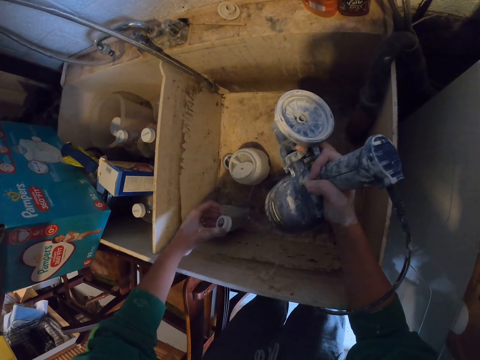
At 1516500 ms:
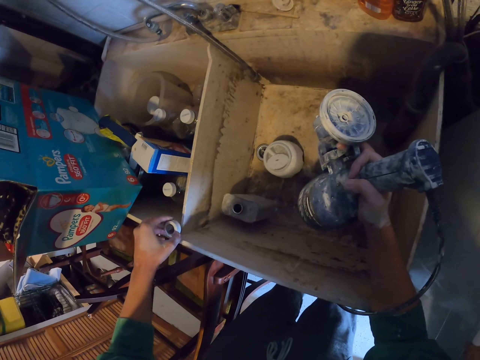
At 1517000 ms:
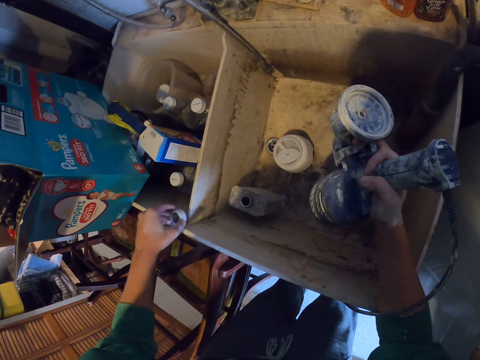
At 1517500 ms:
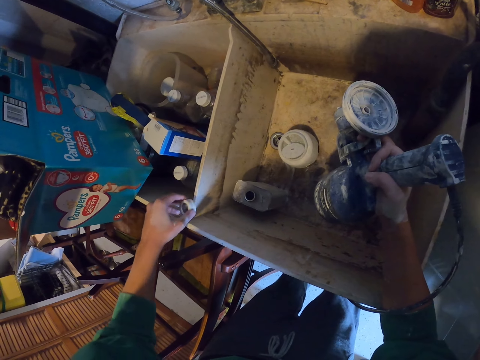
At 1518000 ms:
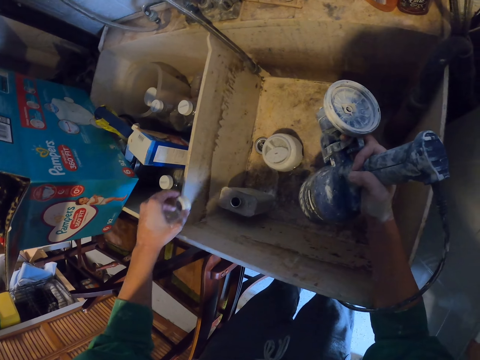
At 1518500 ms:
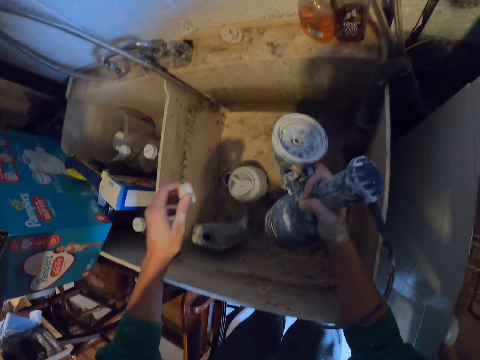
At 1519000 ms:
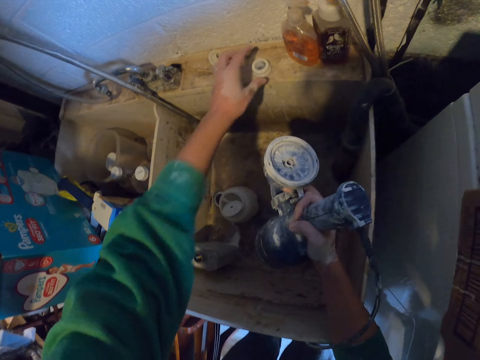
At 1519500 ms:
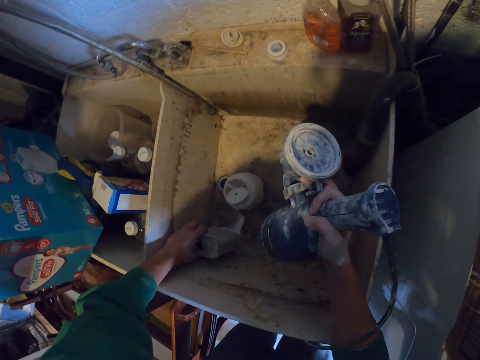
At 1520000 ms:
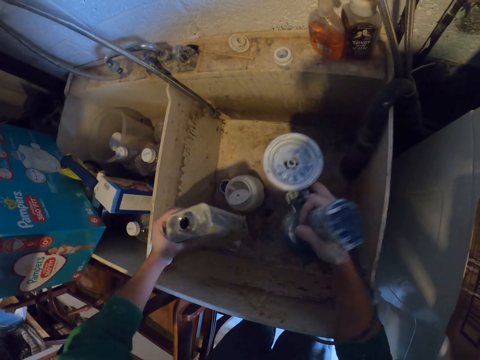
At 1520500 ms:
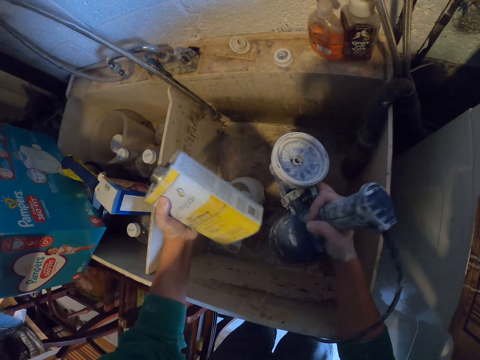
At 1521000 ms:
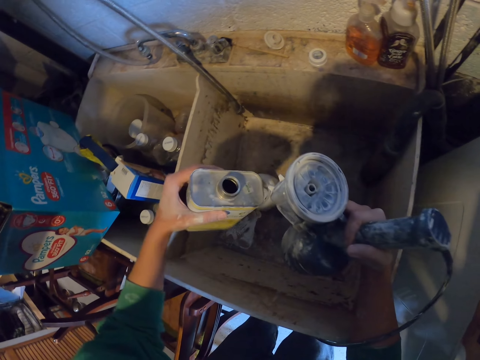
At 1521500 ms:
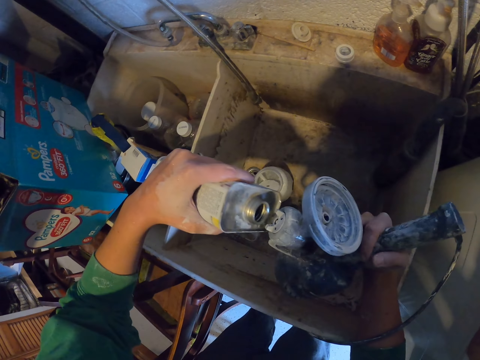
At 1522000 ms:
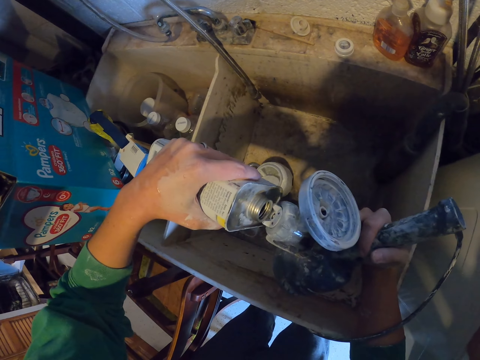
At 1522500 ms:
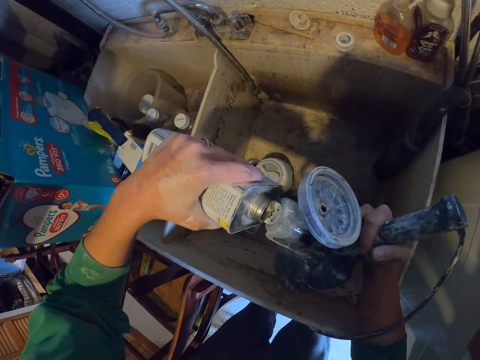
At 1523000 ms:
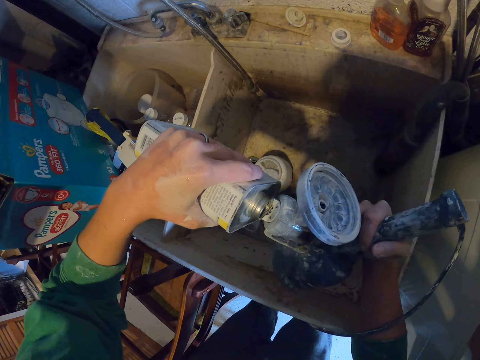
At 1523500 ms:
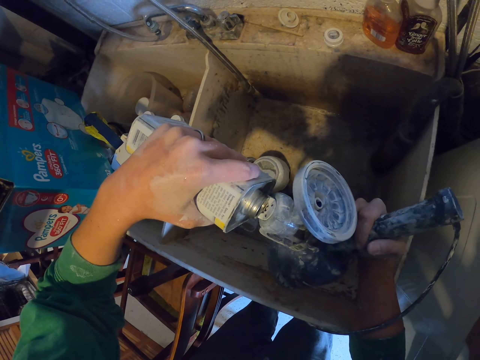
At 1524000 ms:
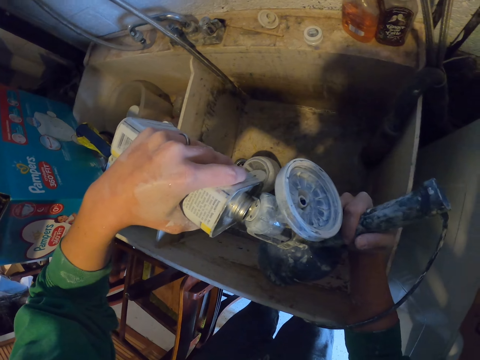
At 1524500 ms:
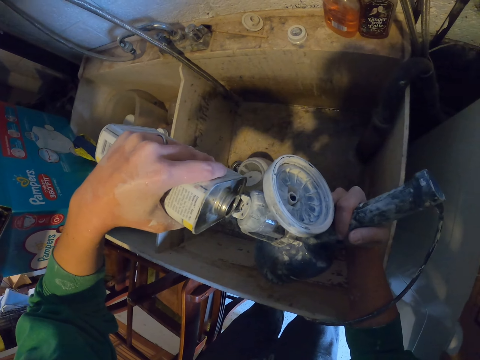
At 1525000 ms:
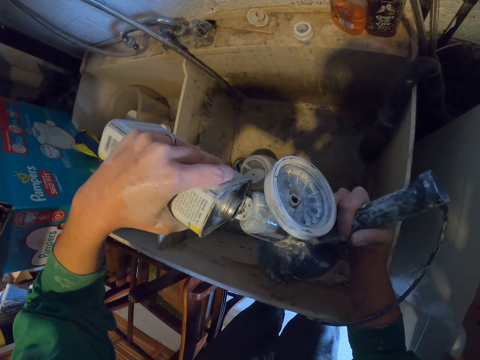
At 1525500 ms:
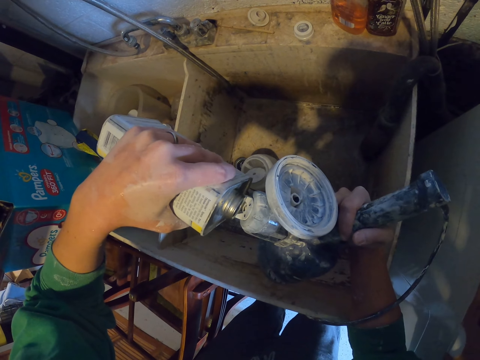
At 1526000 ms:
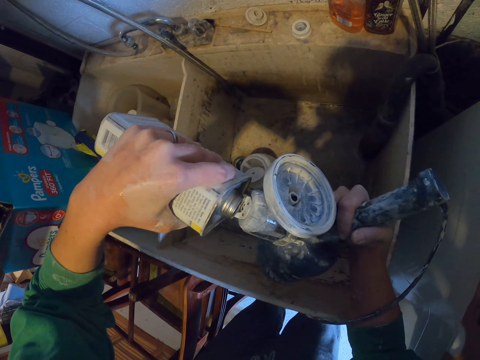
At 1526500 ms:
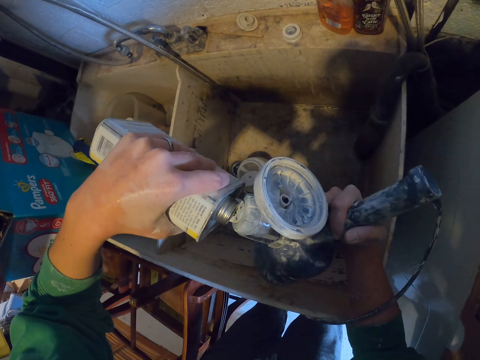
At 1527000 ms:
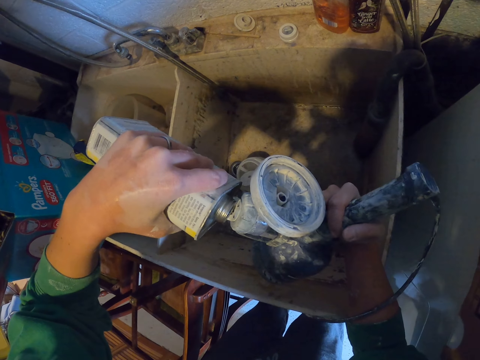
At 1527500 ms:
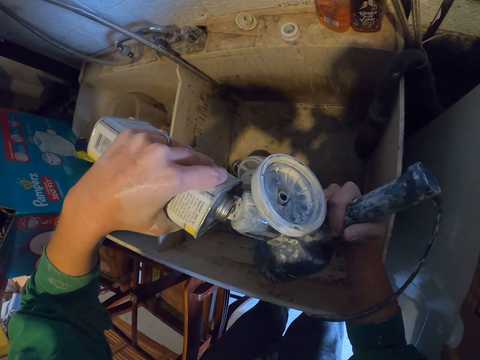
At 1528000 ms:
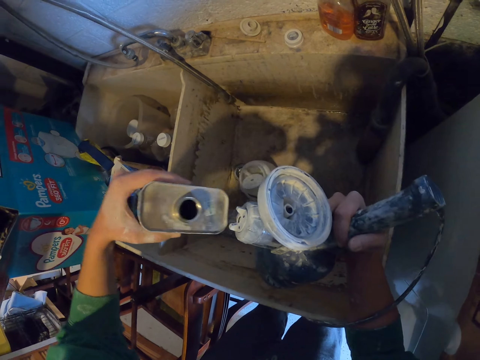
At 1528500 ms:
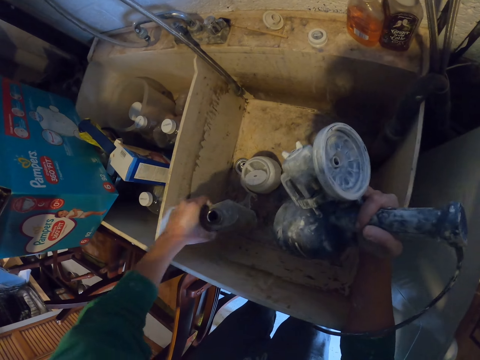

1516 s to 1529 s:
The camera wearer opens a jerrycan tin lid. They move the can top on the hand. They put the lid on a sink. They pick the jerrycan tin. They pour liquid in the plastic. They pour the liquid in a paint spray gun.

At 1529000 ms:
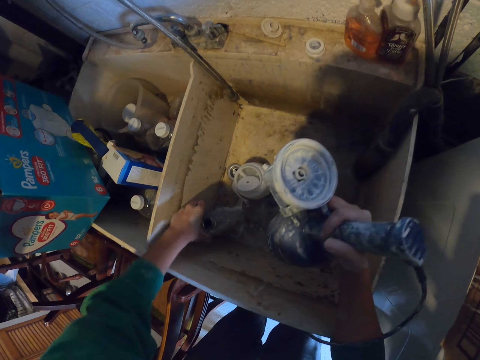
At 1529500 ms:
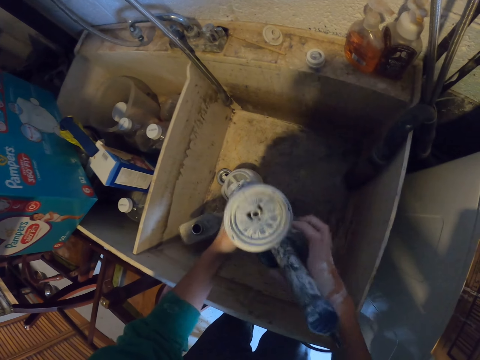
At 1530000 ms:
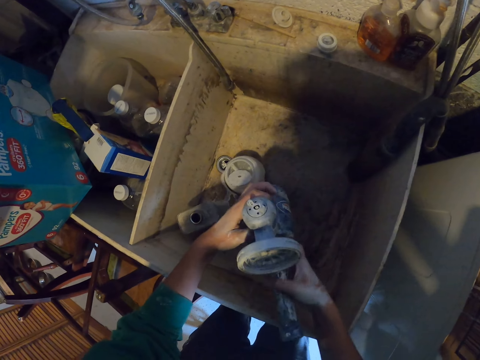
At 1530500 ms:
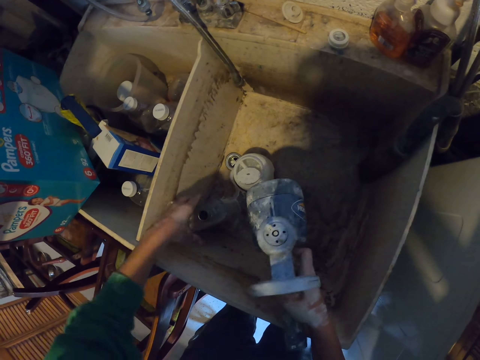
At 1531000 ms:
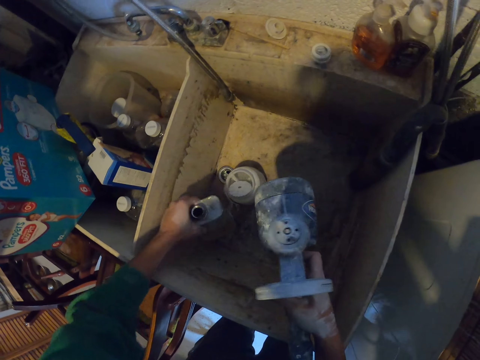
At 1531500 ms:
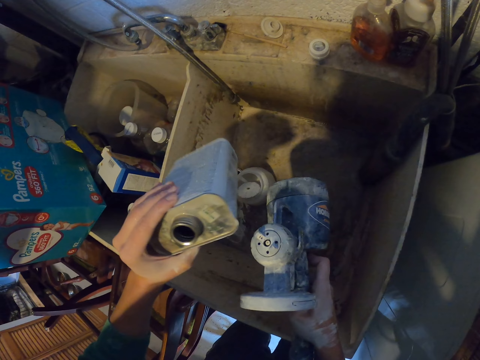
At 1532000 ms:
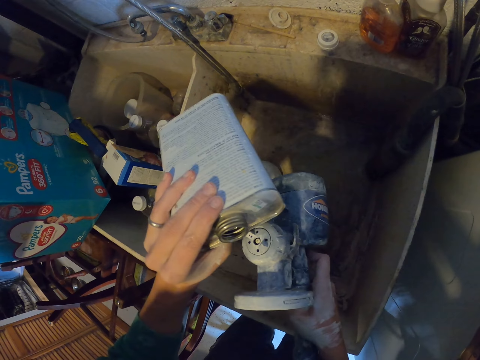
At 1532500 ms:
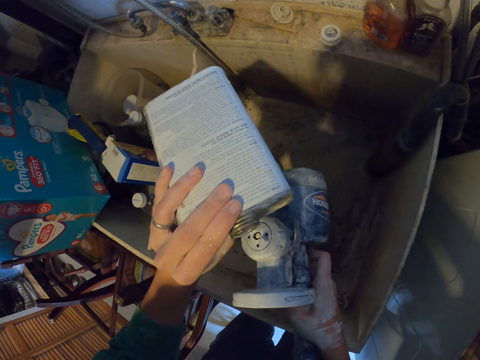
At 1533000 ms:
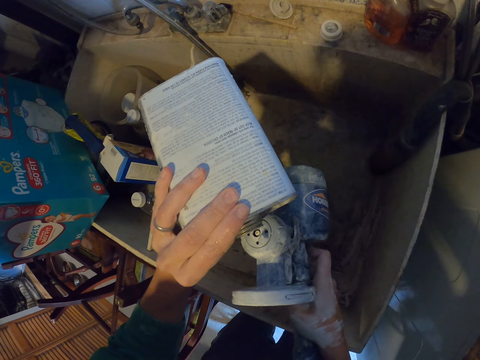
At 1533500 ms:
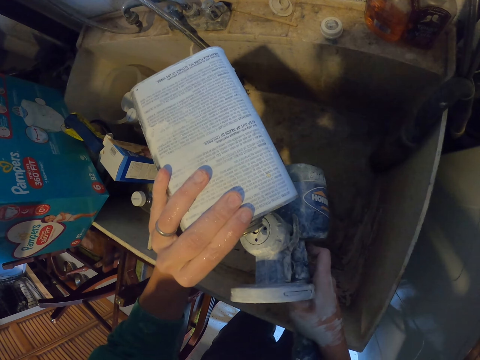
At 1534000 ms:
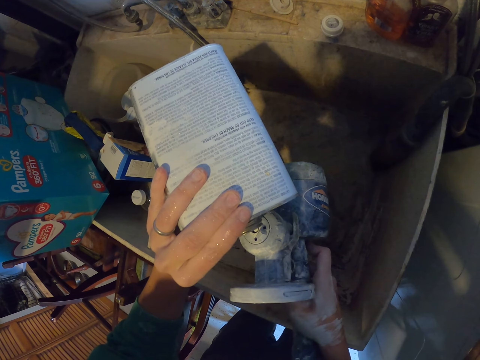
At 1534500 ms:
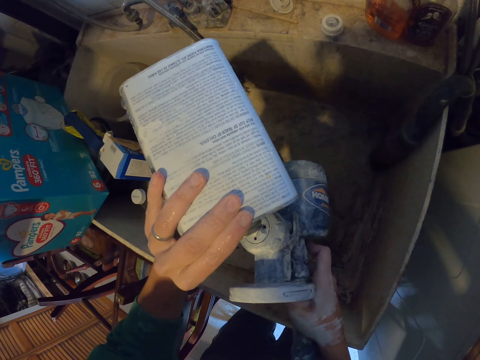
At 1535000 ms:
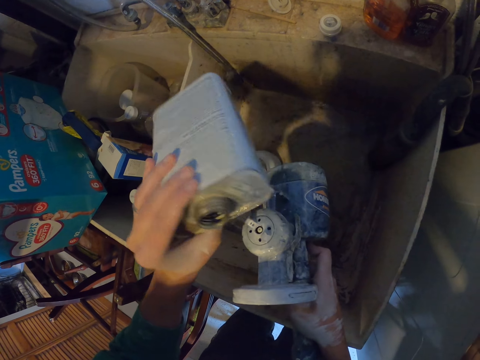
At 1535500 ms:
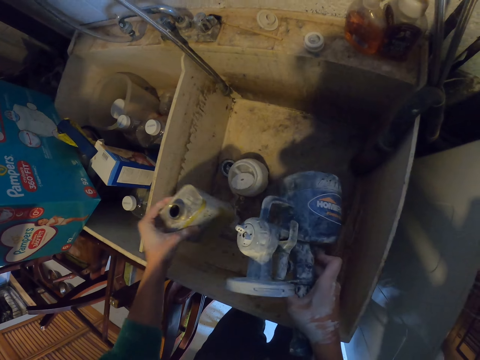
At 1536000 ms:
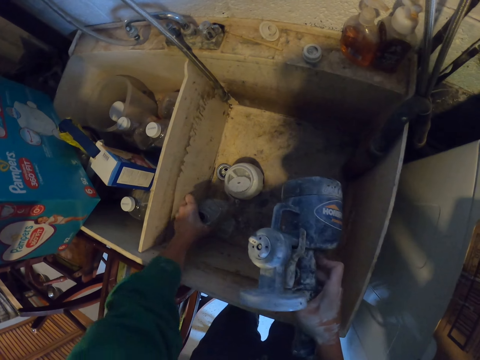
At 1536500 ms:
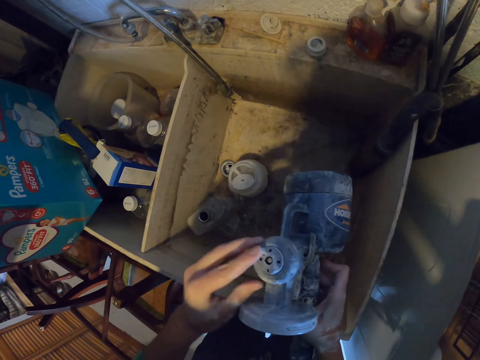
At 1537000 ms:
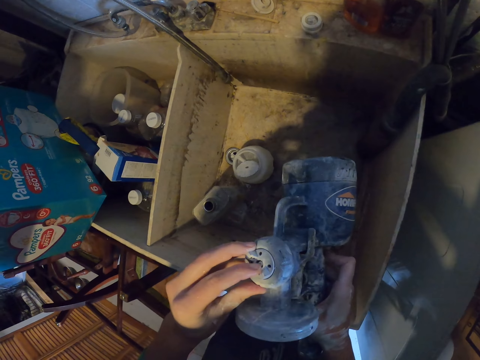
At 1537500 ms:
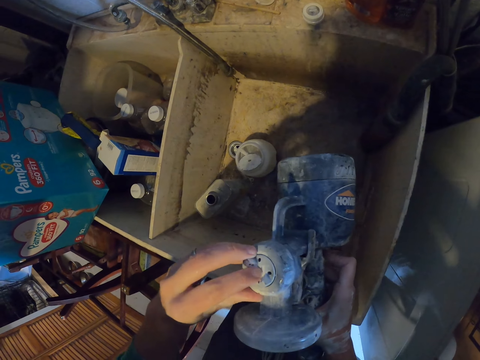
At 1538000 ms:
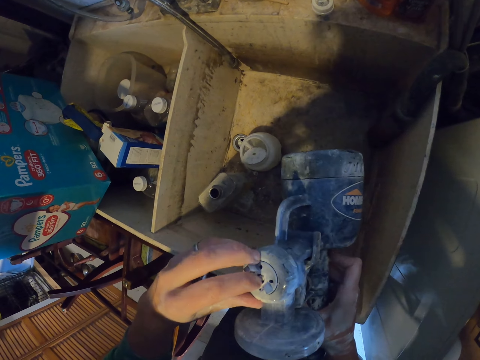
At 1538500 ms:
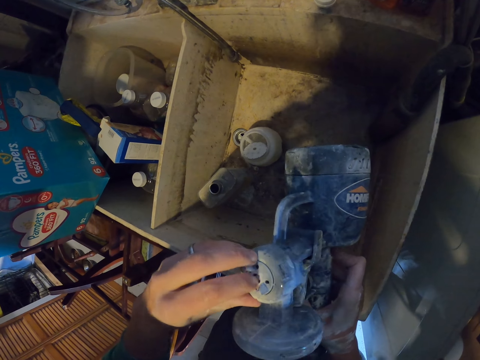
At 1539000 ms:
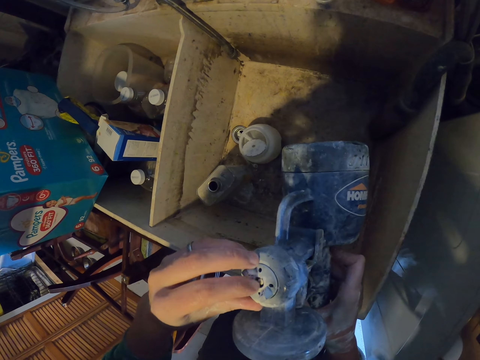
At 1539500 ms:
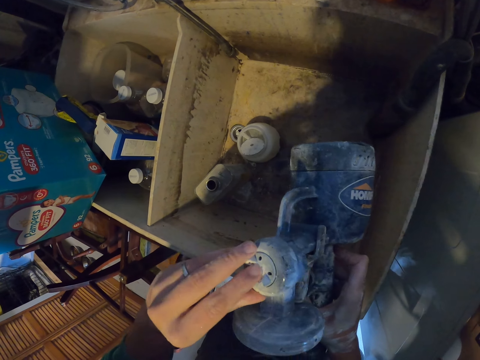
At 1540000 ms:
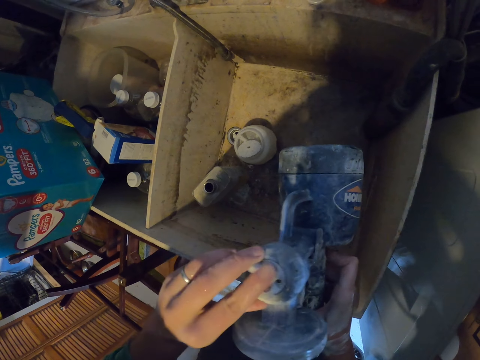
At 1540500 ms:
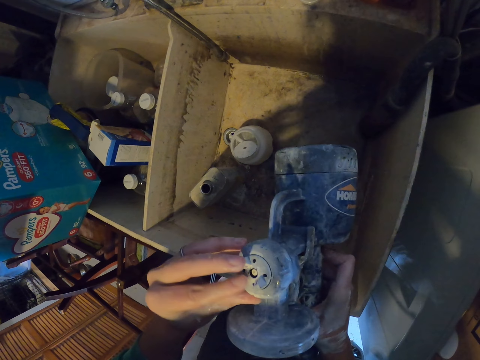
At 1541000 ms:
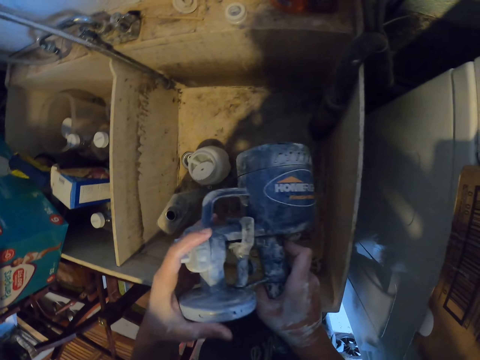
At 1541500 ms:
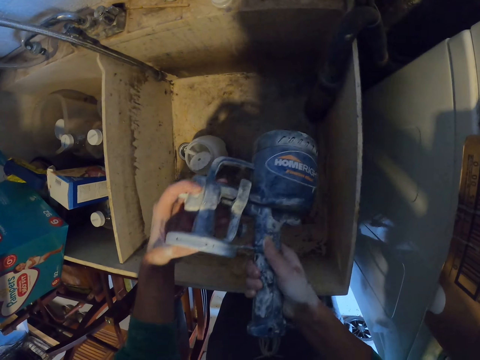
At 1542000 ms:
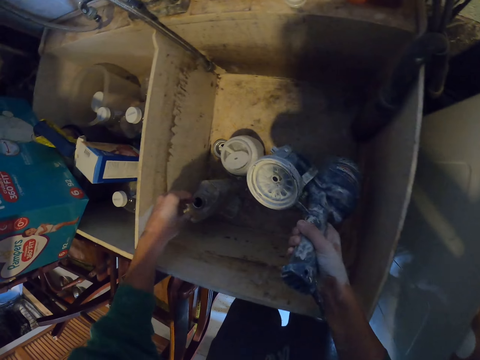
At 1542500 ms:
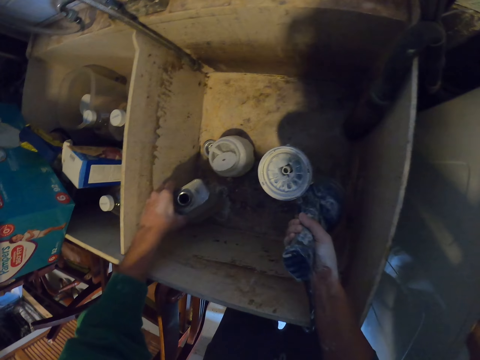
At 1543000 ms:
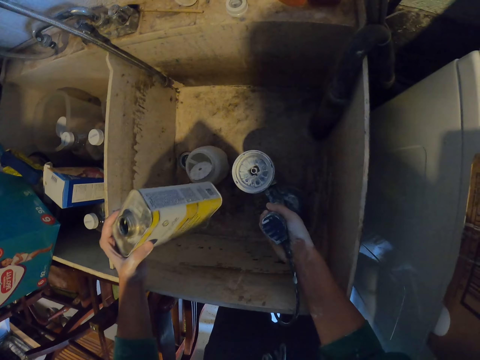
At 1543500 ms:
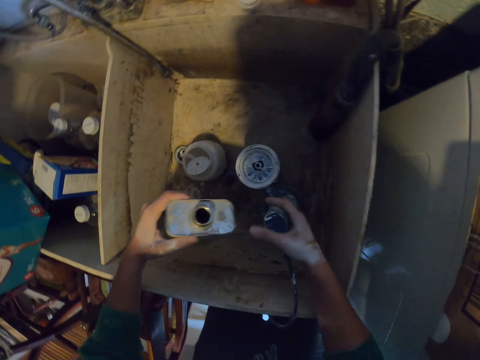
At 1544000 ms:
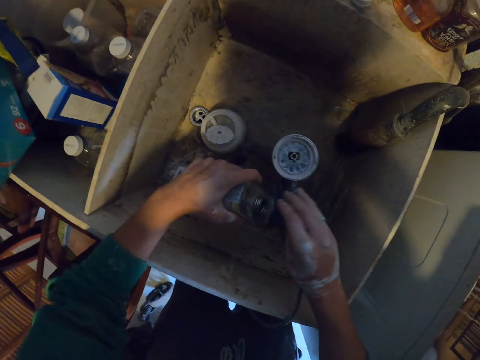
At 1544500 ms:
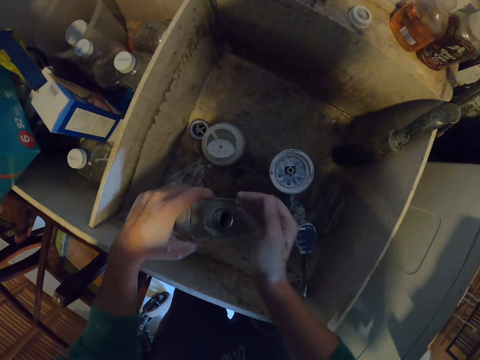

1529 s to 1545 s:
The camera wearer puts down a jerrycan tin. They hold a paint spray gun with hands. They move the plastic on the hand. They pick the jerrycan tin. They pour a liquid in the paint spray gun. They put down the jerrycan tin. They move the finger on the plastic. They put a finger in a paint spray gun hole. They pick the jerrycan tin. They put the plastic in the container.
